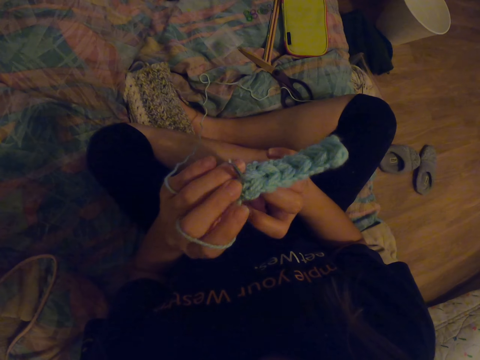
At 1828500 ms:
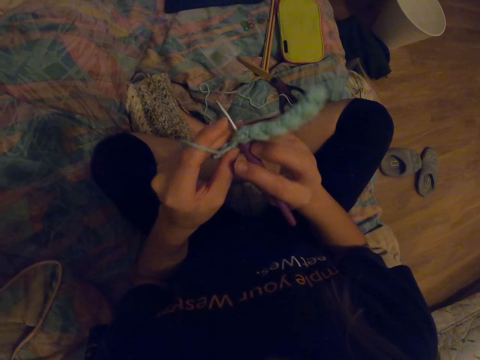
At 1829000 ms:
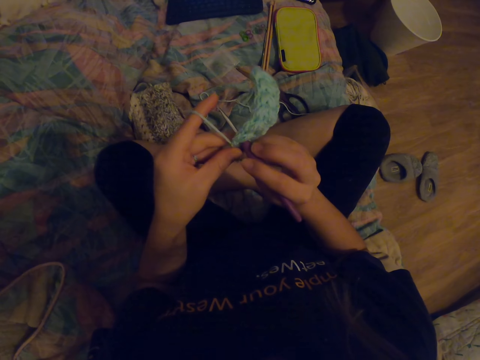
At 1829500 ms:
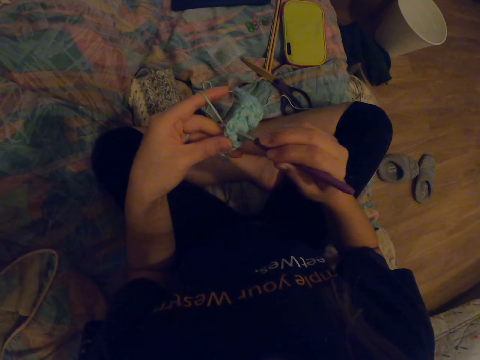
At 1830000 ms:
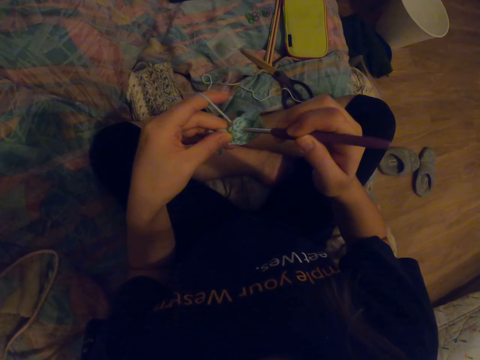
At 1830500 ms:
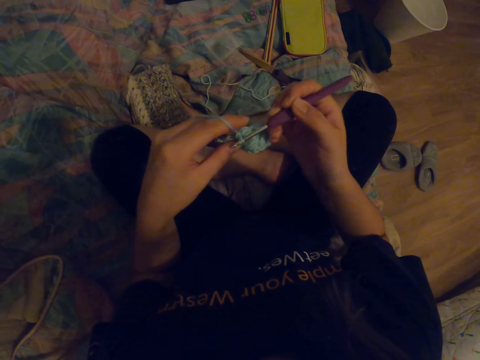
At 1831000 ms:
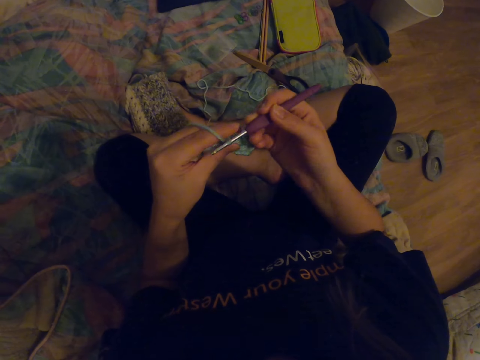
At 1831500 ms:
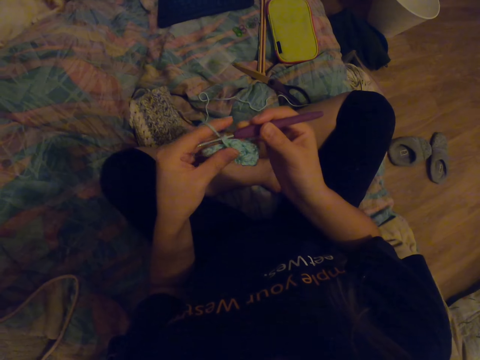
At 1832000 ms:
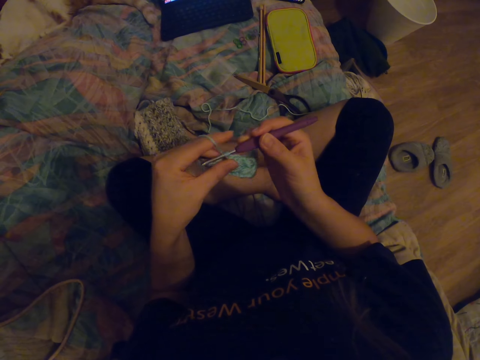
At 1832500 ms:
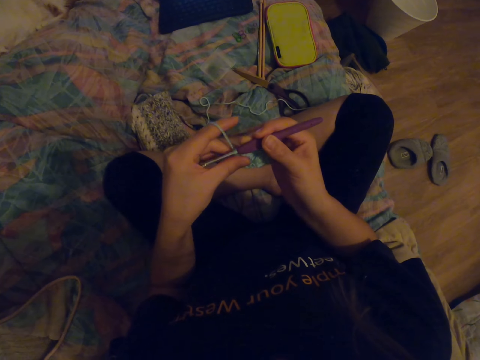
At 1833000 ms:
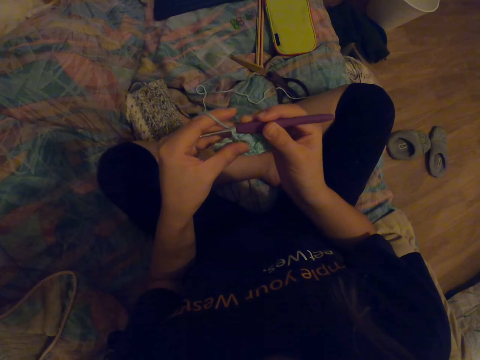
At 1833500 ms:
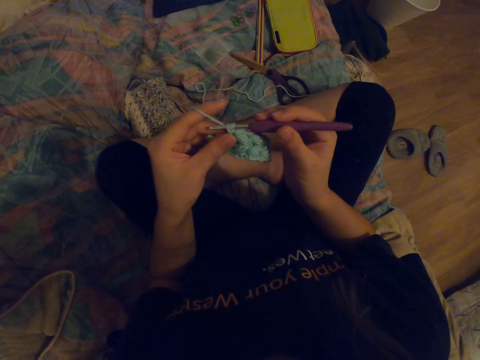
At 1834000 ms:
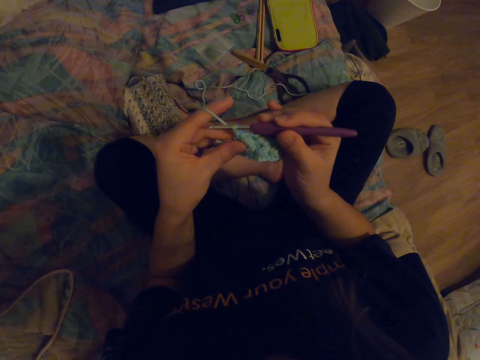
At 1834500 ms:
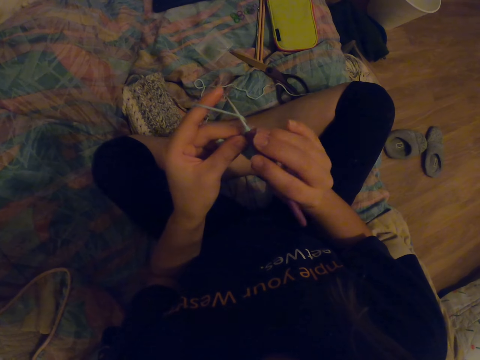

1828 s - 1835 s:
The camera wearer looks at the fabric. They knit the fabric with a crochet hook.

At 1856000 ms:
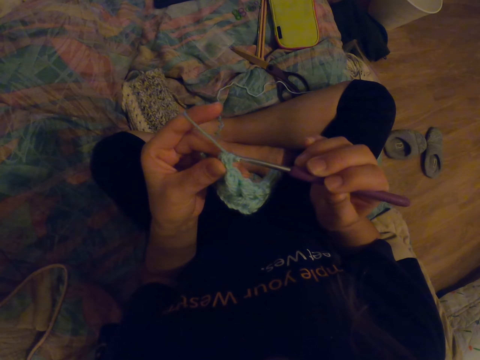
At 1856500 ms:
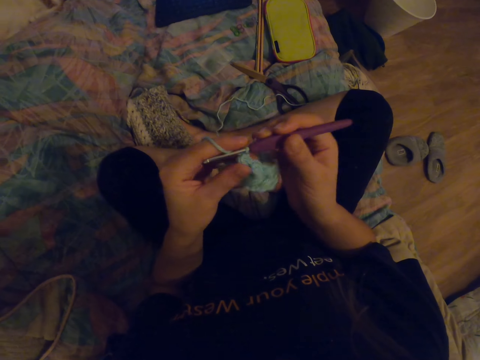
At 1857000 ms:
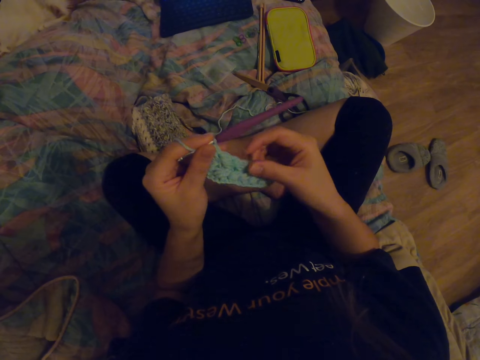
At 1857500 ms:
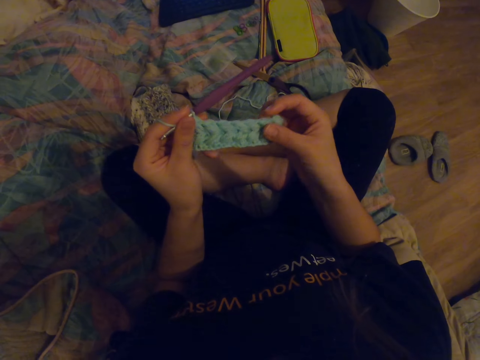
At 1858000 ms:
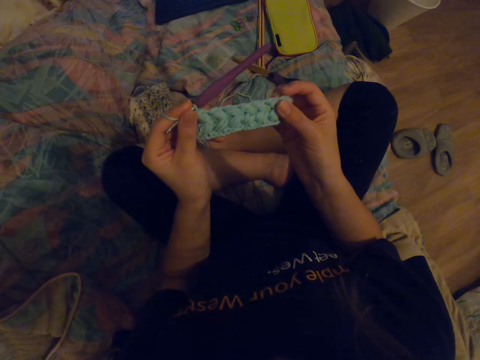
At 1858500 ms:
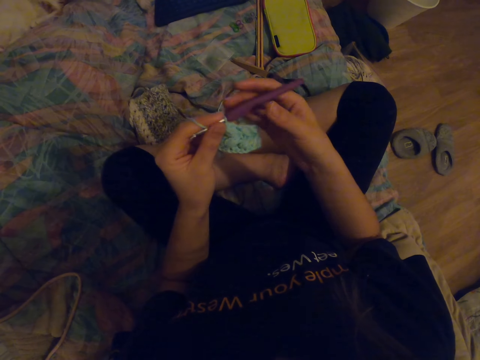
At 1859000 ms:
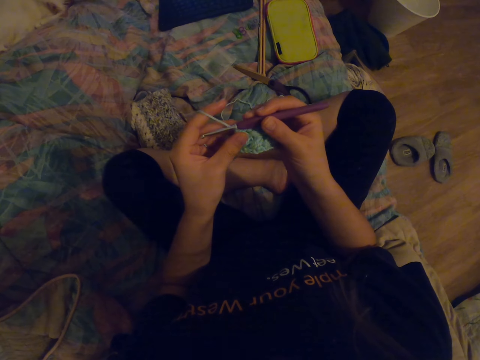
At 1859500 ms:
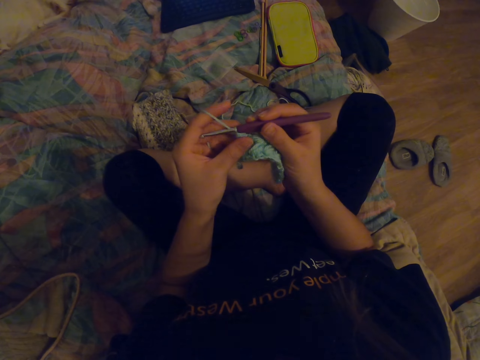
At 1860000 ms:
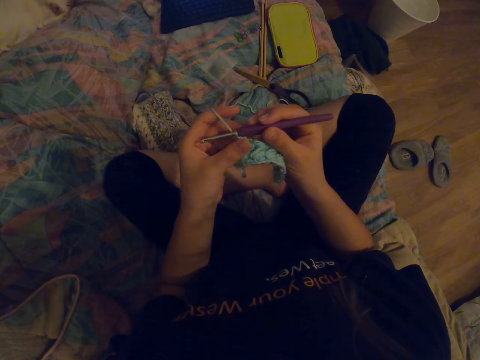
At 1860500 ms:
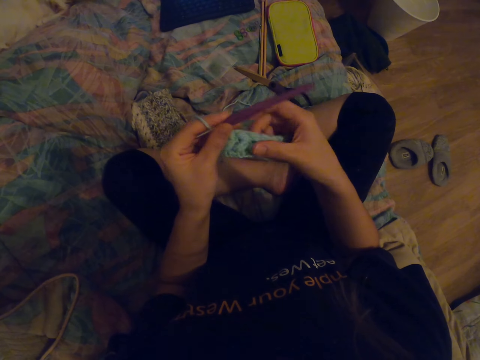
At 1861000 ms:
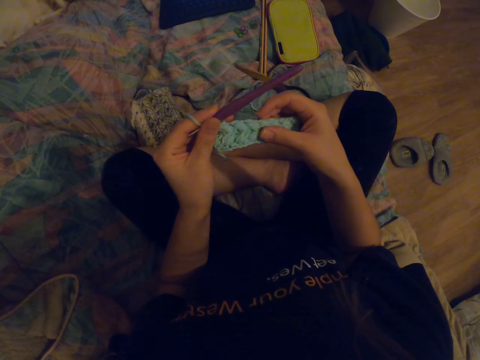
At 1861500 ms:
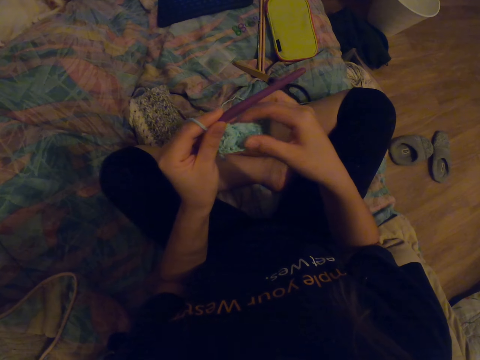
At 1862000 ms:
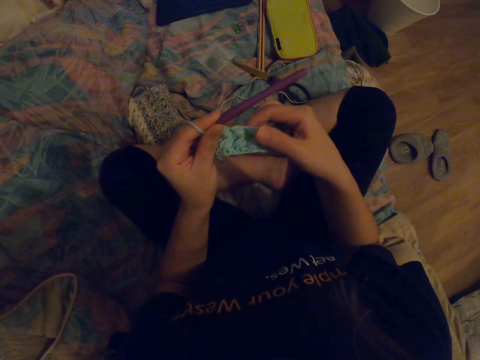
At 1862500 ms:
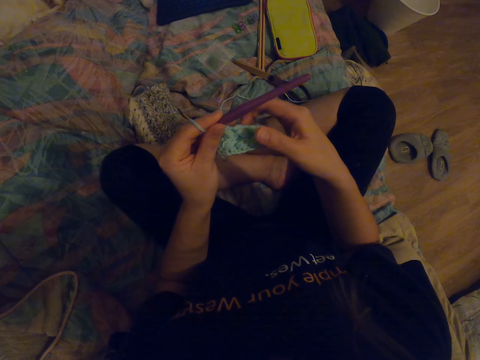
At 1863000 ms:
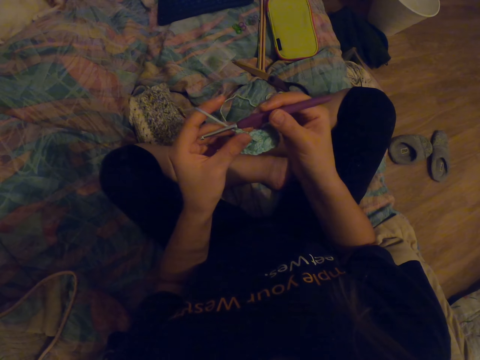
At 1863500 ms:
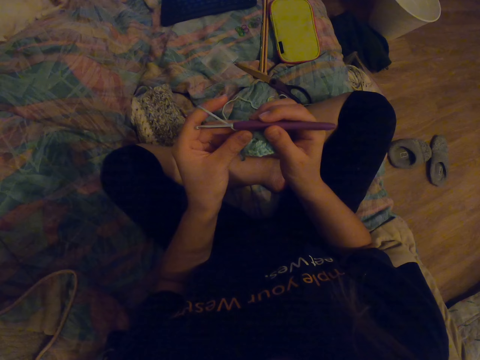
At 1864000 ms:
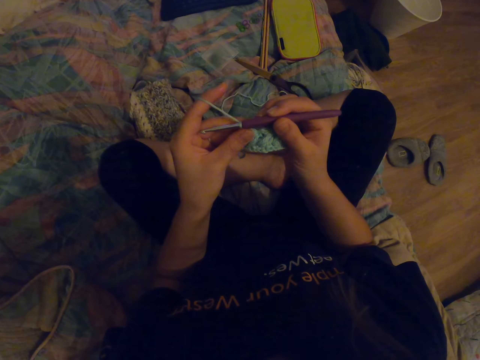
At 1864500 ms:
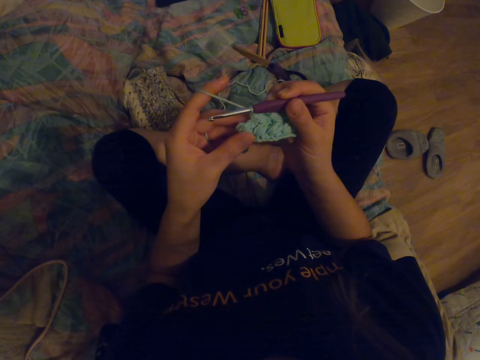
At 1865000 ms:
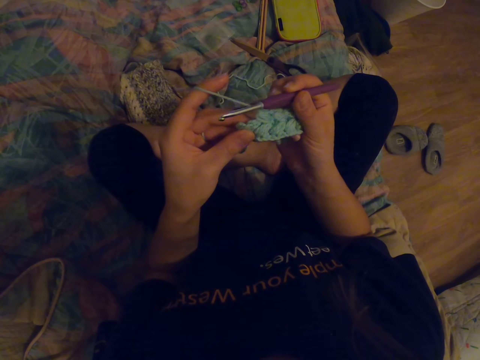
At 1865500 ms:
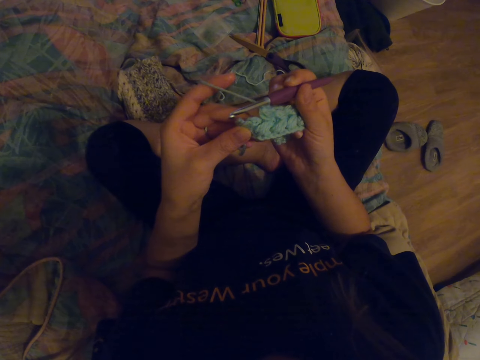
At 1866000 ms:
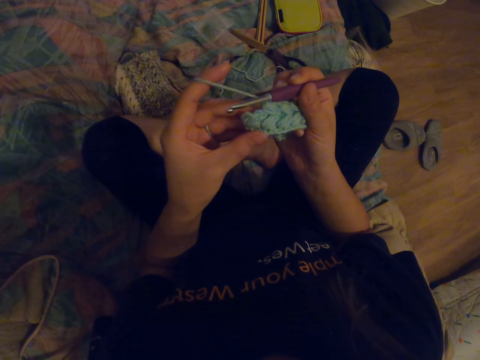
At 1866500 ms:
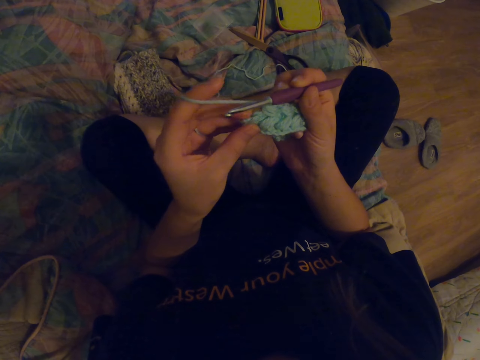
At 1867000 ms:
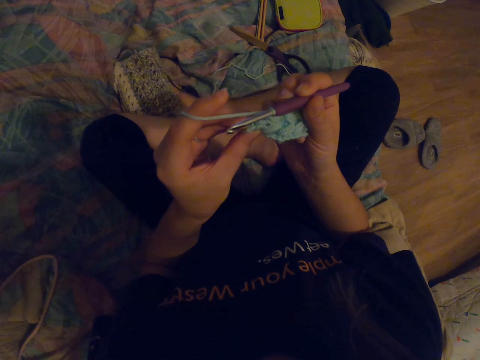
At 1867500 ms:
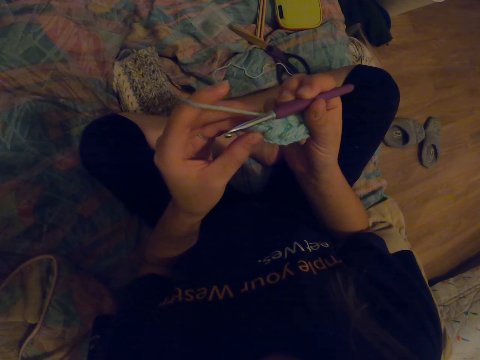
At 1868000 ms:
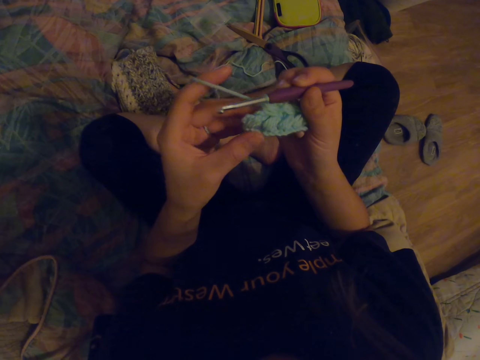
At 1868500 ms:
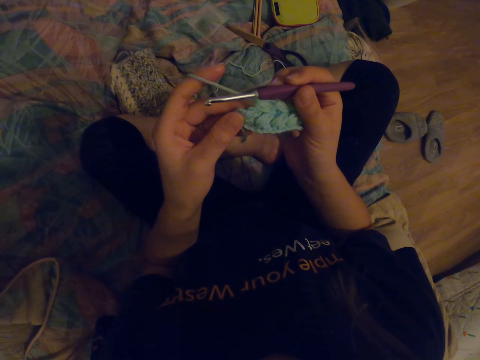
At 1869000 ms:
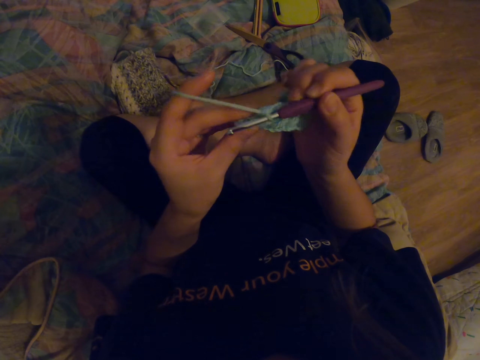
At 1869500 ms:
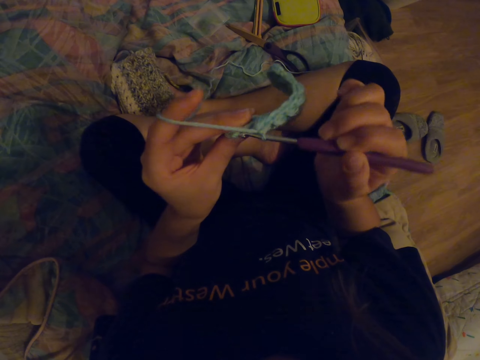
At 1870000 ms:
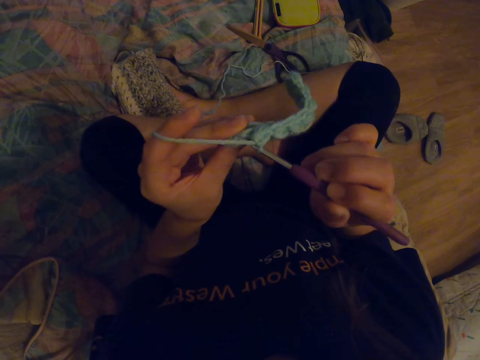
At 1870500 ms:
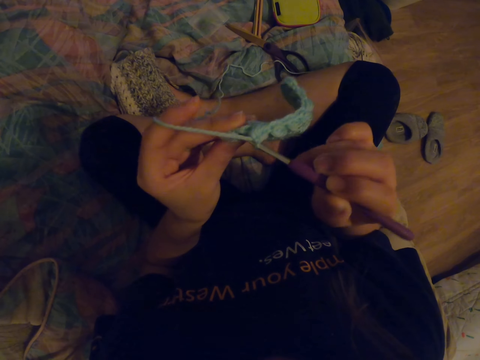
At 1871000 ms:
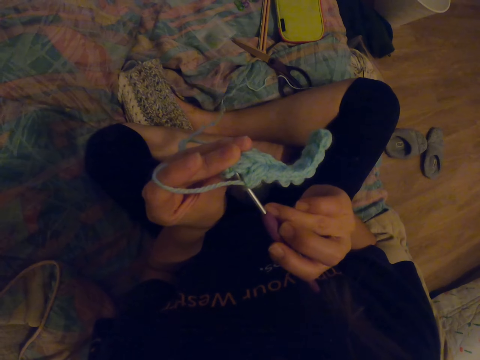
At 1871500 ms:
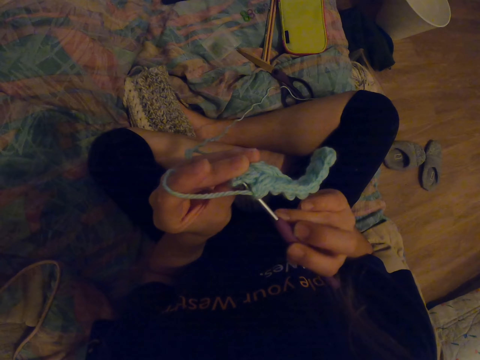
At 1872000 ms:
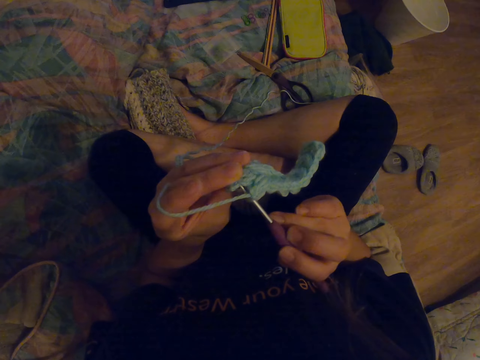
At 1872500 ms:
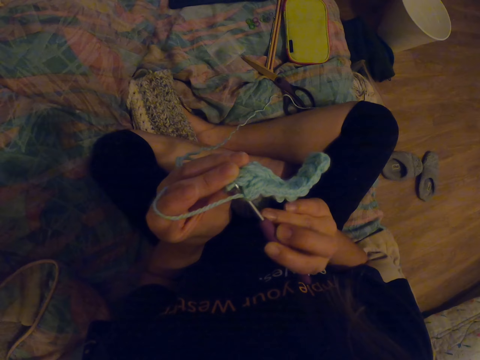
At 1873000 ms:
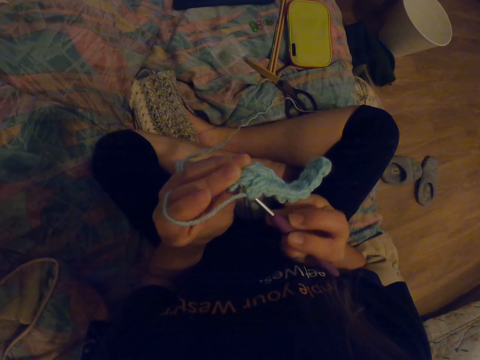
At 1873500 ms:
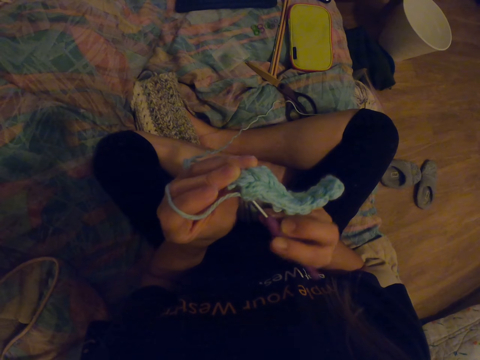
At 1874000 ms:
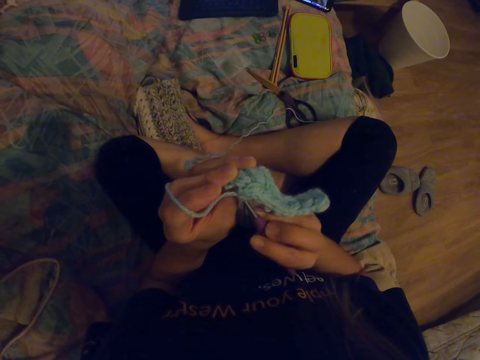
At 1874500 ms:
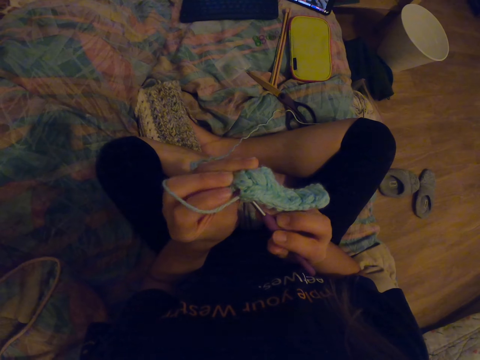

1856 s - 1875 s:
The camera wearer looks at the fabric. They knit the fabric with a crochet hook.
